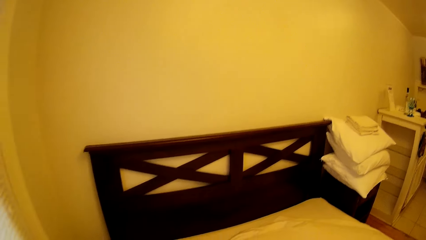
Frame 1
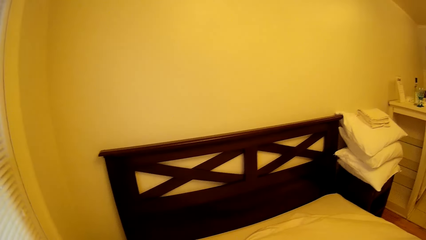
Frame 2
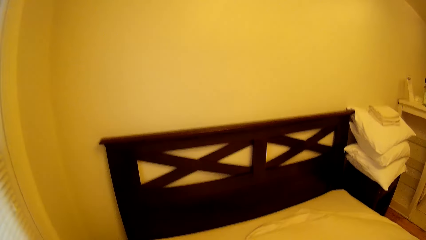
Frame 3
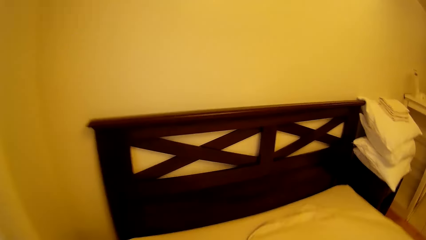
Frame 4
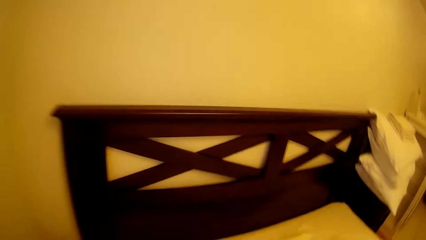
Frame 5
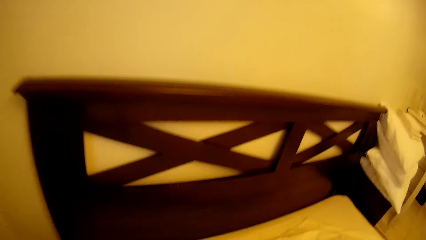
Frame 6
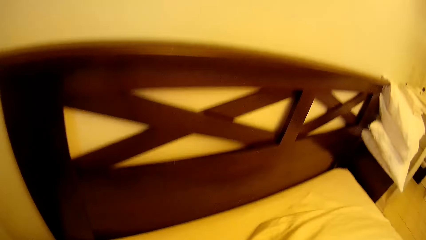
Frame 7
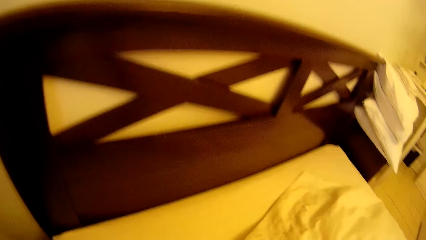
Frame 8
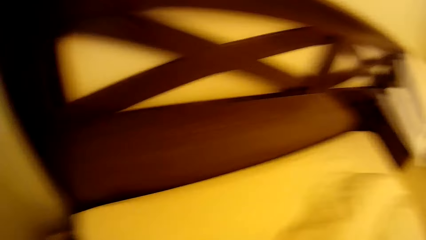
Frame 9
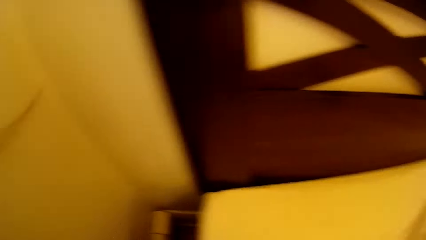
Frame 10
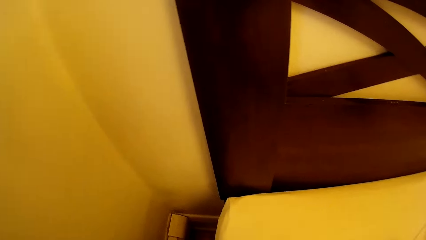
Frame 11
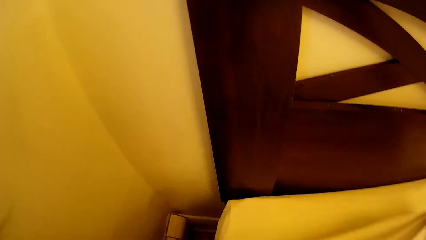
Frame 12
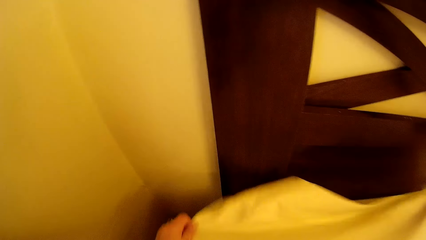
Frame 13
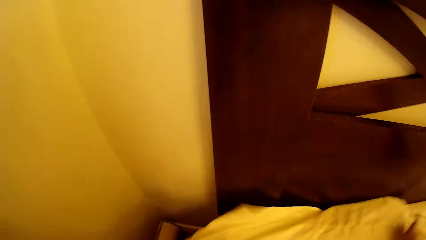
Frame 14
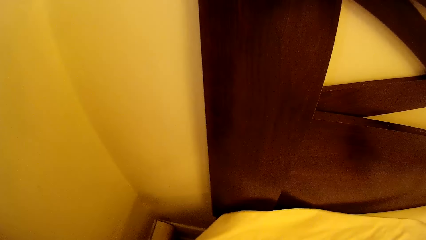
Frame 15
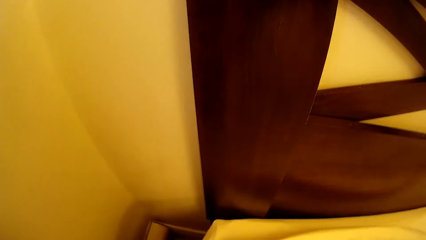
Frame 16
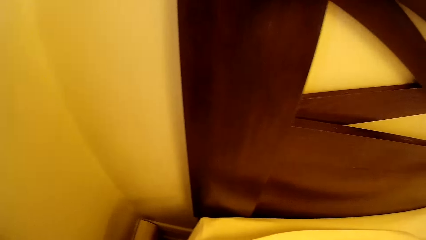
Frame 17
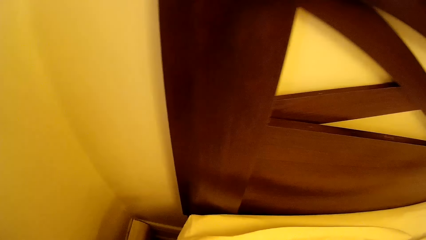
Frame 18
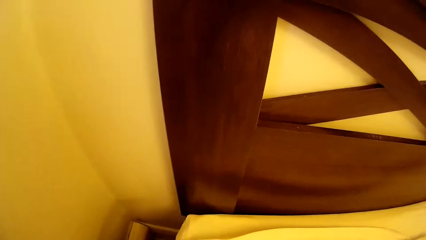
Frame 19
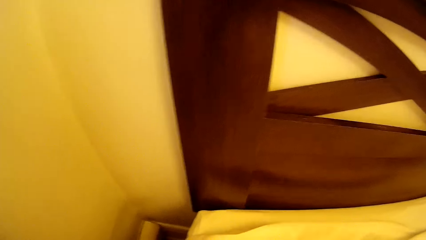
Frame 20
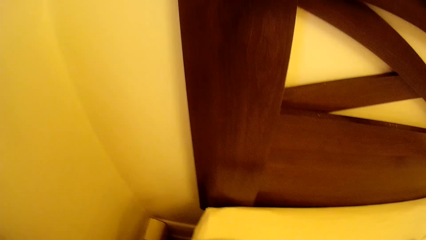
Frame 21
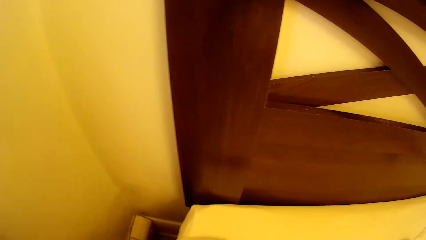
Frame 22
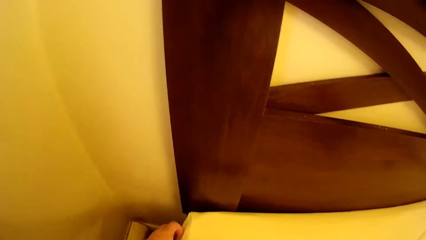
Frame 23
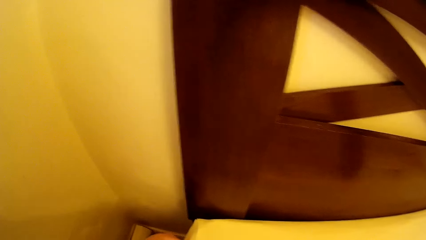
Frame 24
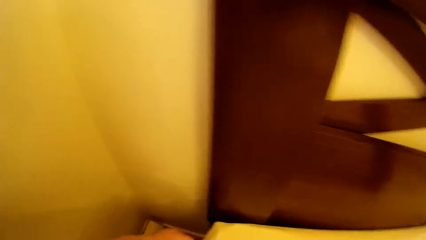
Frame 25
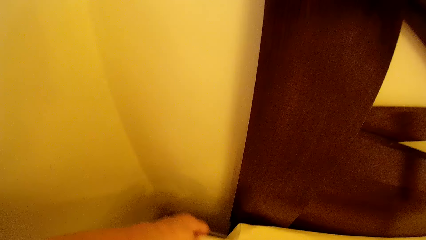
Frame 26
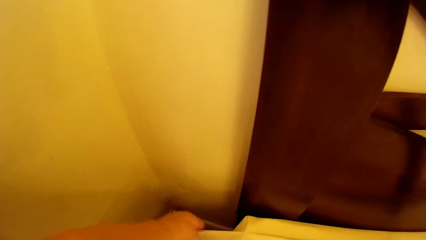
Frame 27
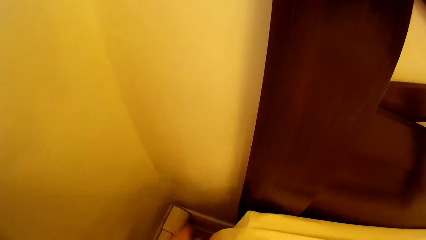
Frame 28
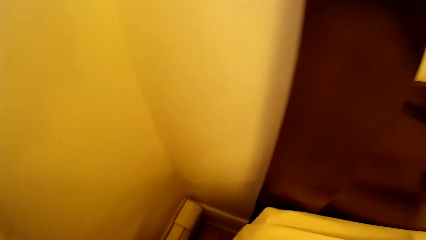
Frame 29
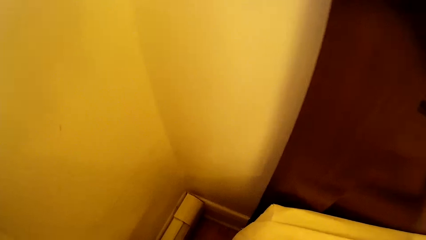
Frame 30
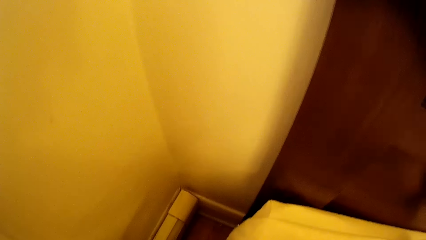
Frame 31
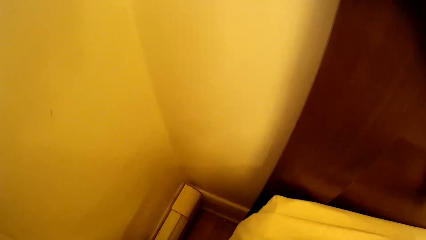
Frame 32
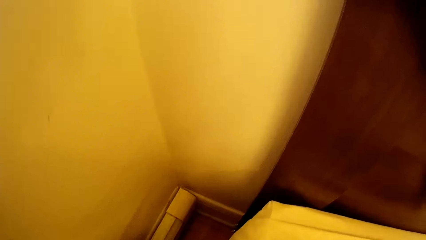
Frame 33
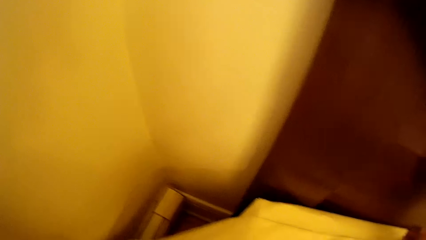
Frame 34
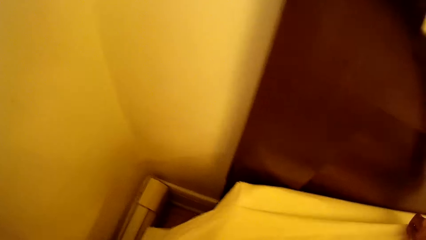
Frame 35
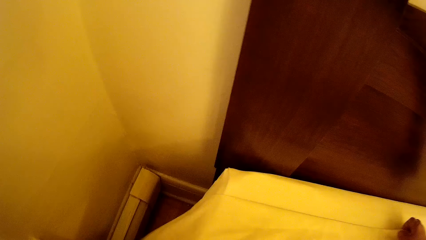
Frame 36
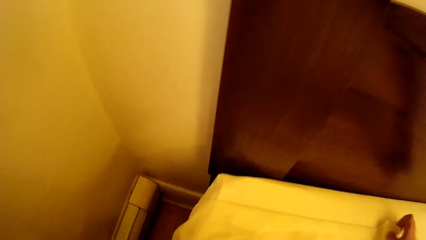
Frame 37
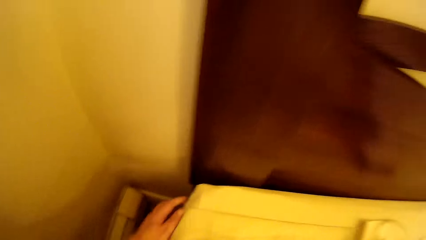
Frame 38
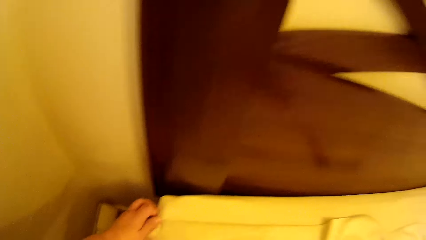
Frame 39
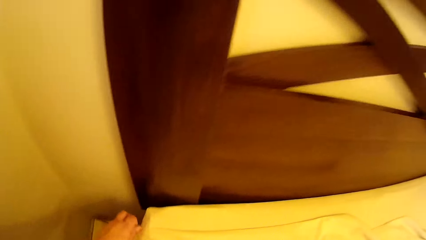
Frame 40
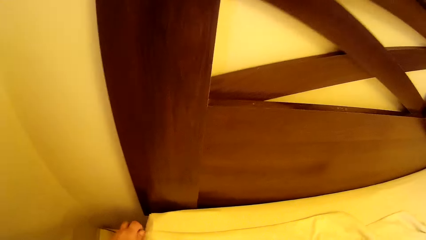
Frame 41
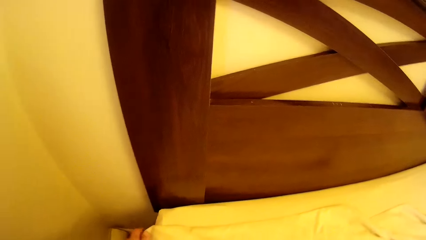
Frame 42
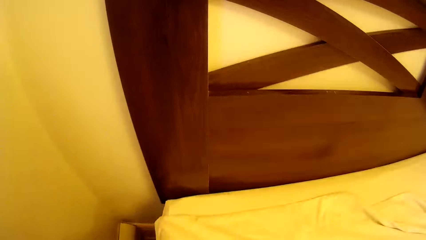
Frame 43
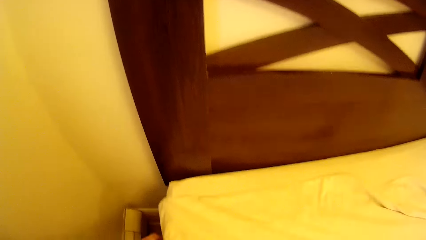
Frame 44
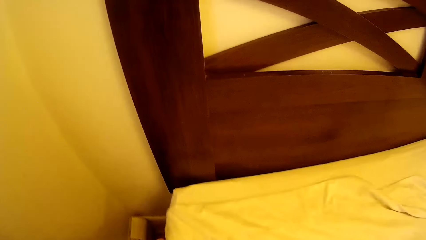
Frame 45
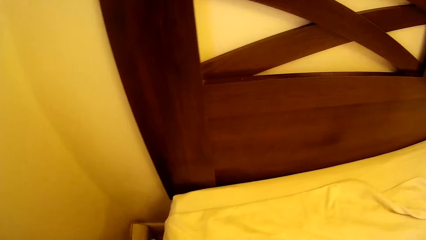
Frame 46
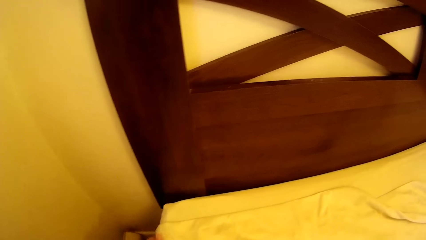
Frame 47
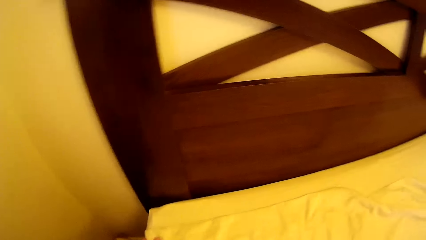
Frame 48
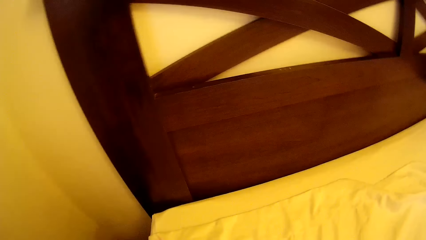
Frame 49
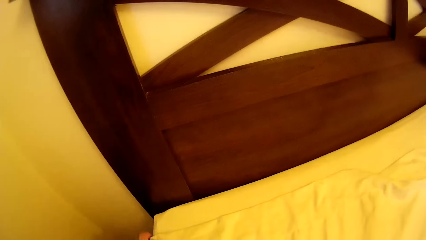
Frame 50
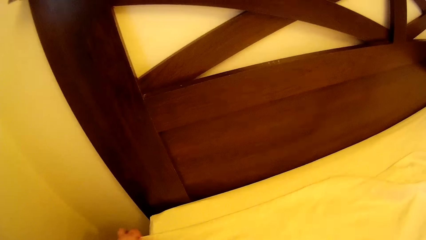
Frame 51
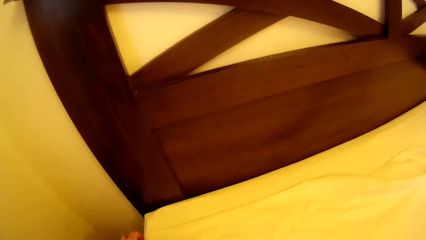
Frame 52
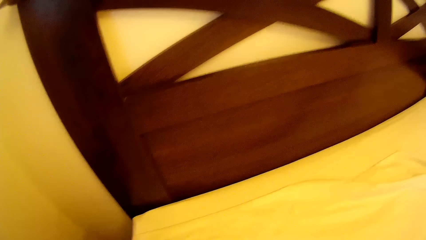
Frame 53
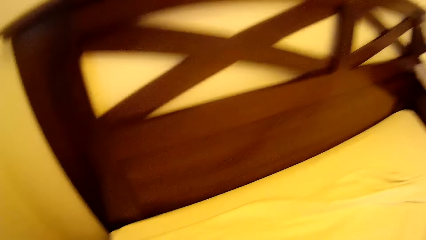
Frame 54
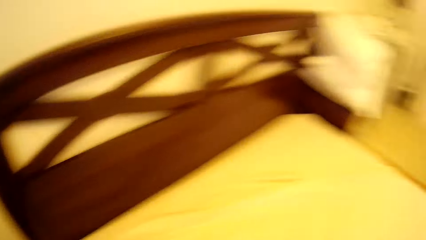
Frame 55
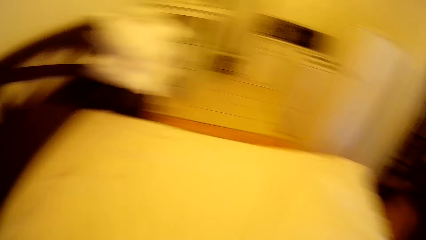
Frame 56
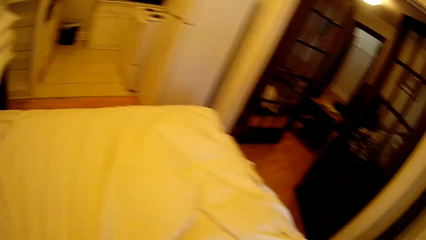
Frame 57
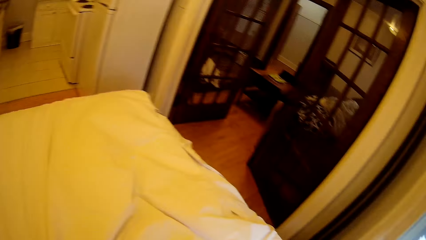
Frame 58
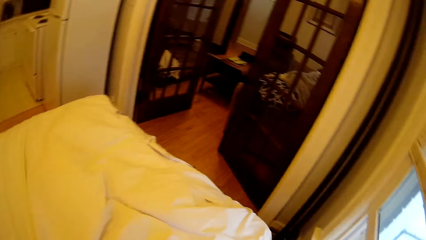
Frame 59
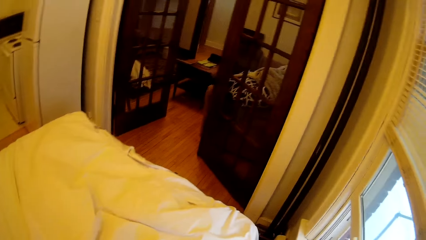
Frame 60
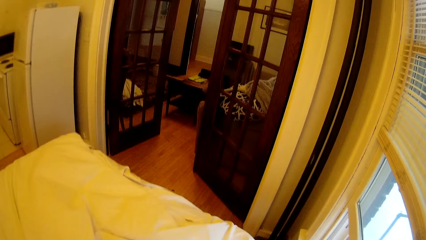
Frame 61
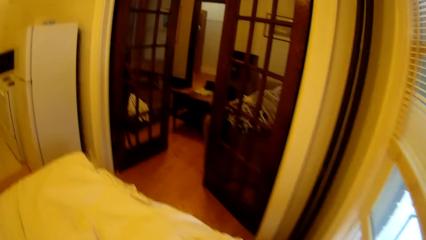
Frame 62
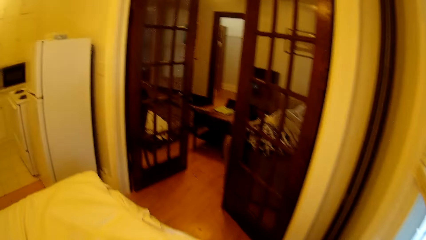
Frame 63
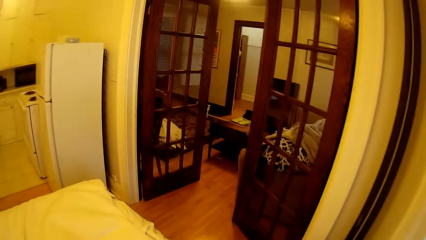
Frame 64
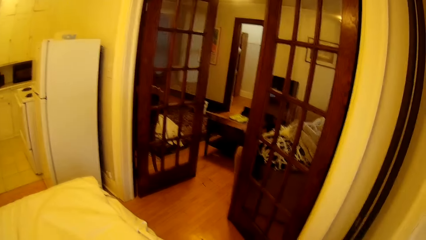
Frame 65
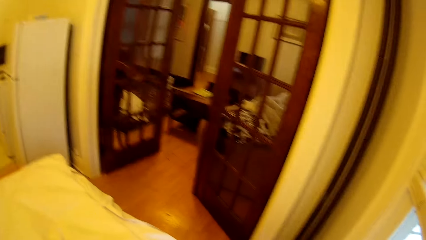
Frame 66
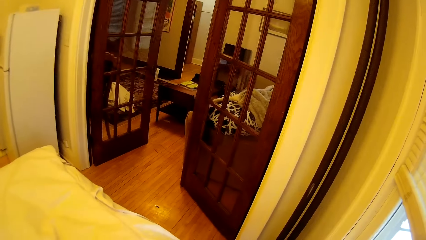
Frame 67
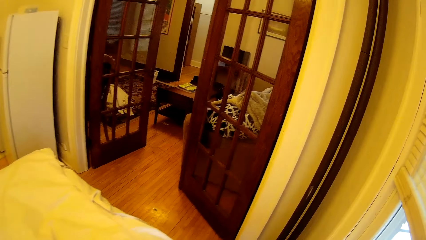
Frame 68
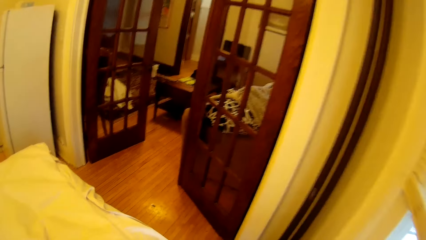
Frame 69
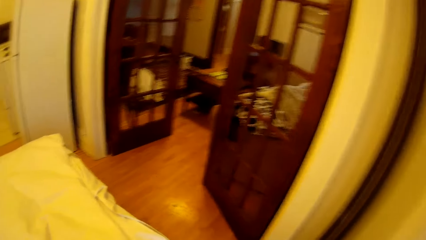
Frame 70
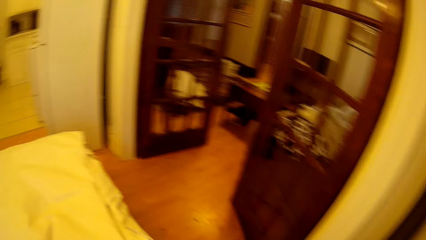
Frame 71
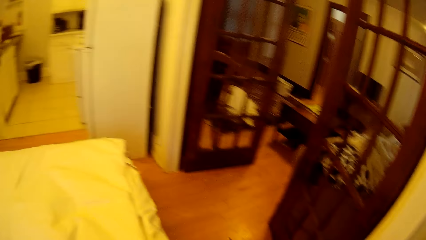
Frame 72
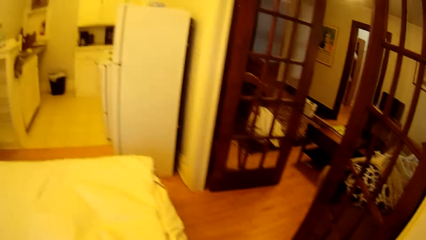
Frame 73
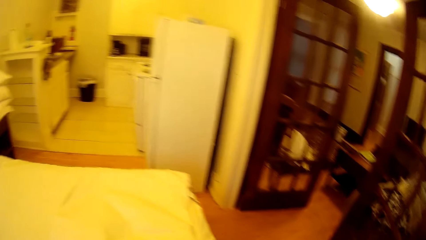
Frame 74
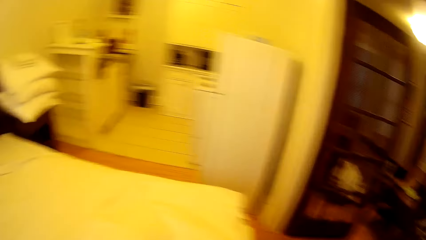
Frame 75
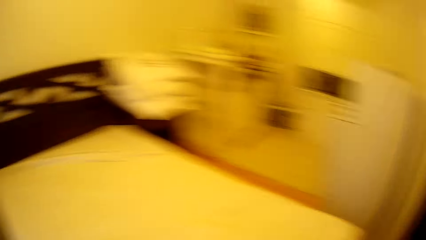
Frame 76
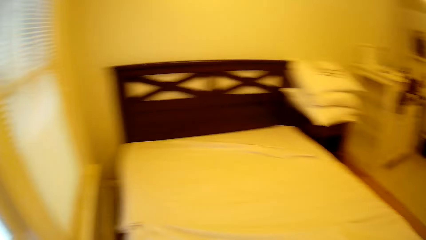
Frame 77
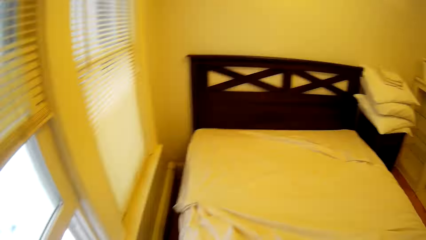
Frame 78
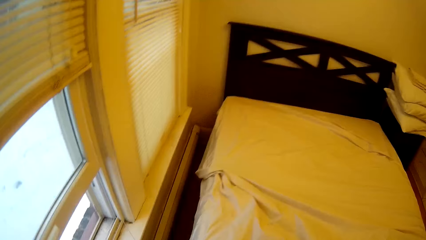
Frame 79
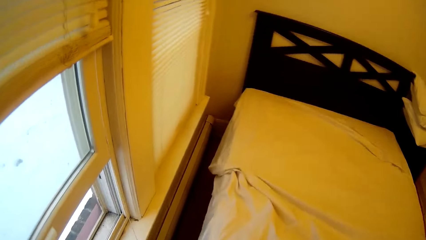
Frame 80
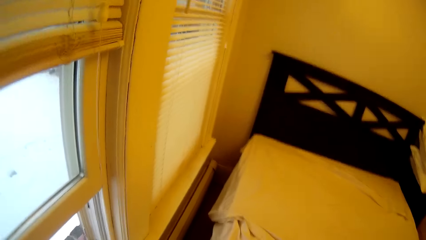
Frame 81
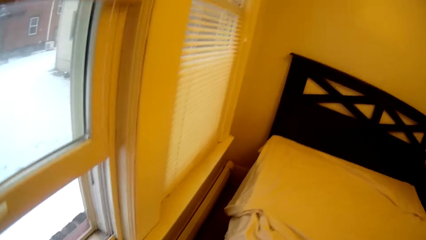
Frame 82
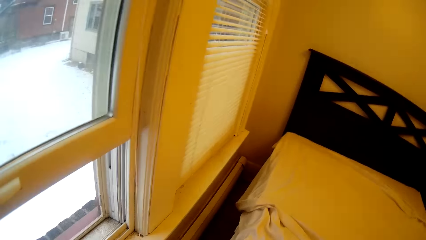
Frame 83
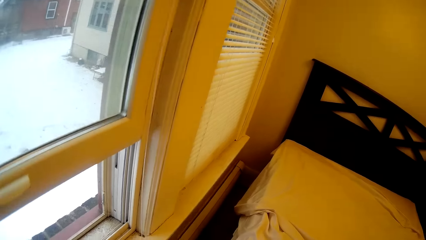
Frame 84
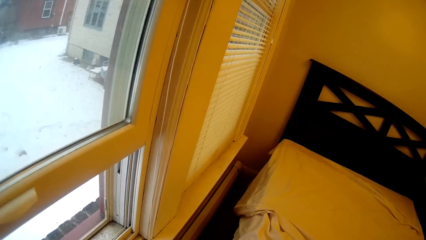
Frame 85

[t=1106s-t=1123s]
The camera wearer makes the bed. They walk around the bed.
